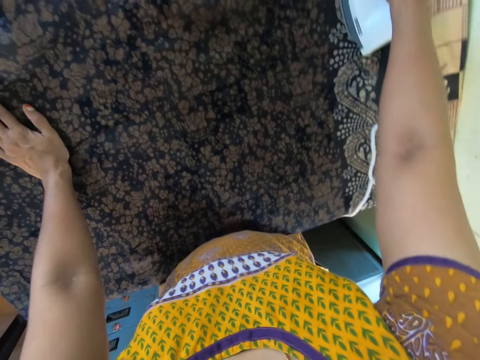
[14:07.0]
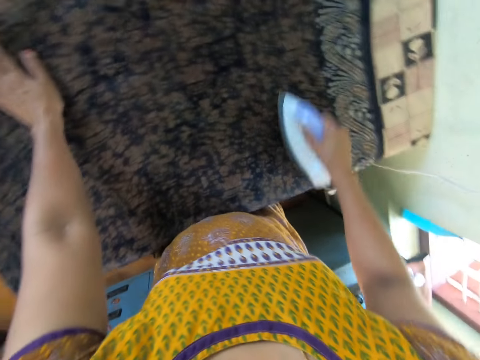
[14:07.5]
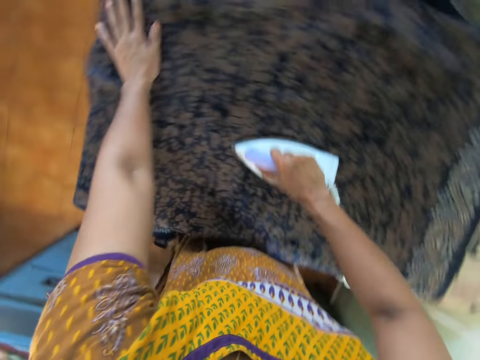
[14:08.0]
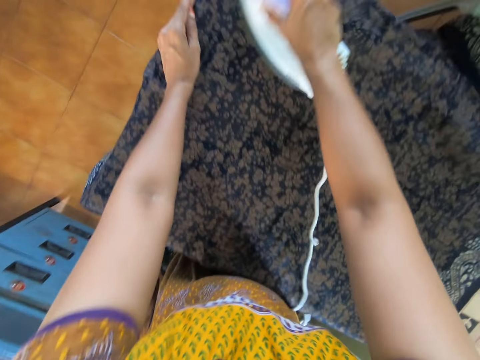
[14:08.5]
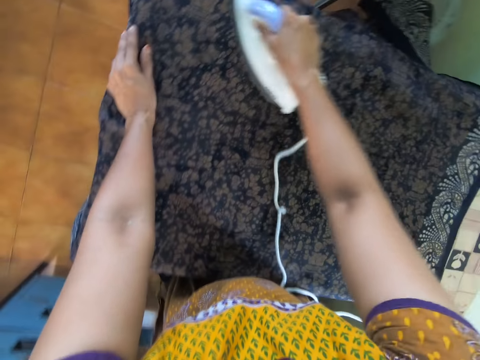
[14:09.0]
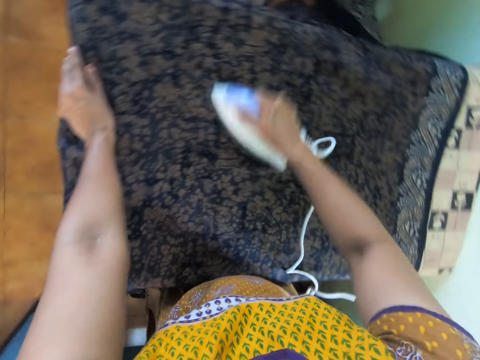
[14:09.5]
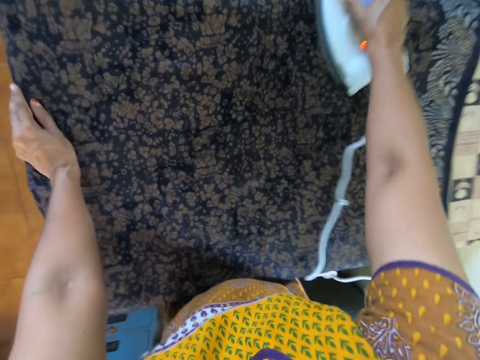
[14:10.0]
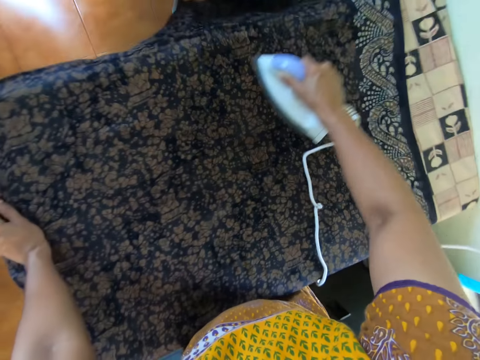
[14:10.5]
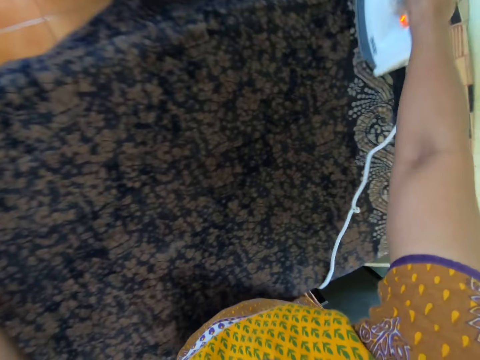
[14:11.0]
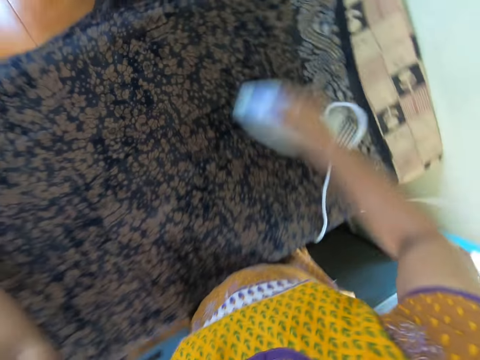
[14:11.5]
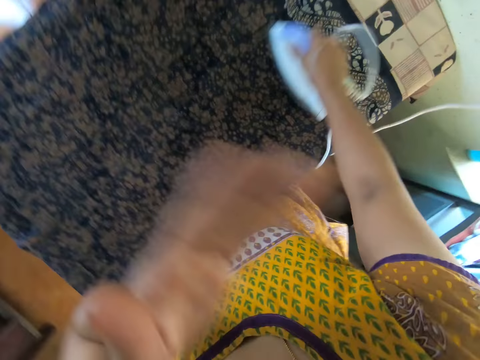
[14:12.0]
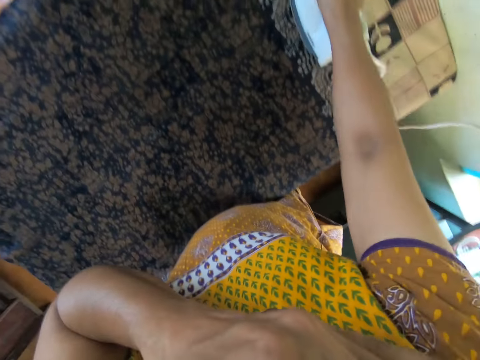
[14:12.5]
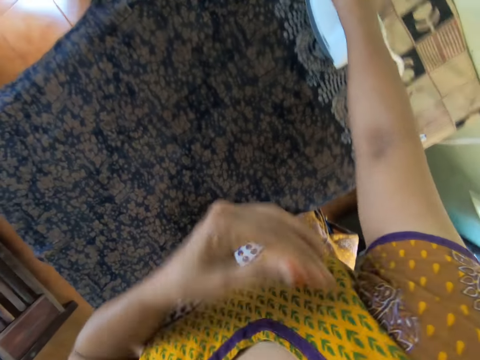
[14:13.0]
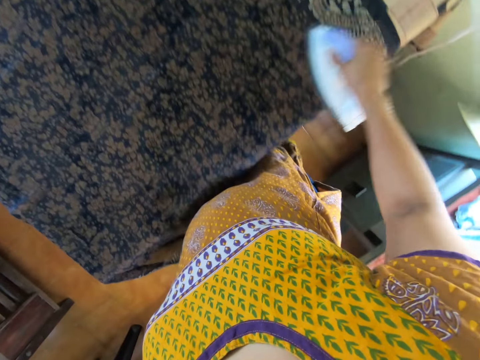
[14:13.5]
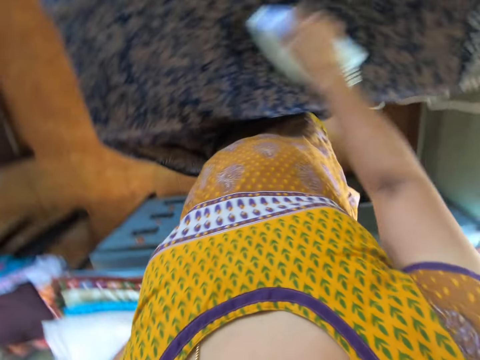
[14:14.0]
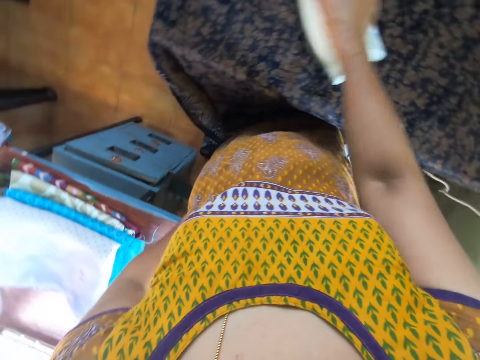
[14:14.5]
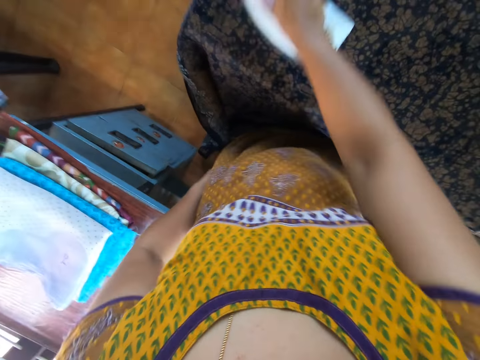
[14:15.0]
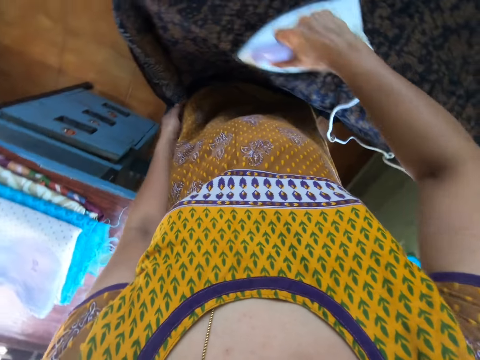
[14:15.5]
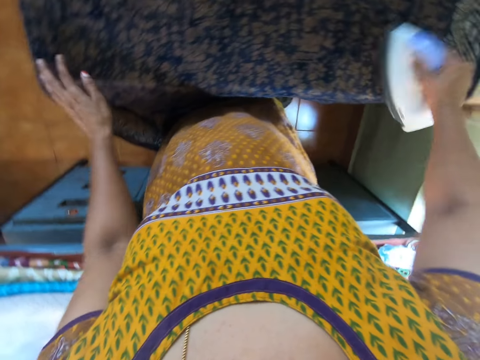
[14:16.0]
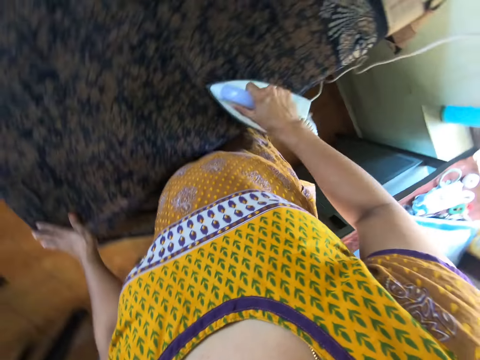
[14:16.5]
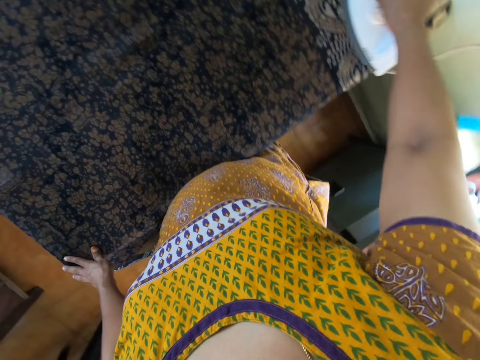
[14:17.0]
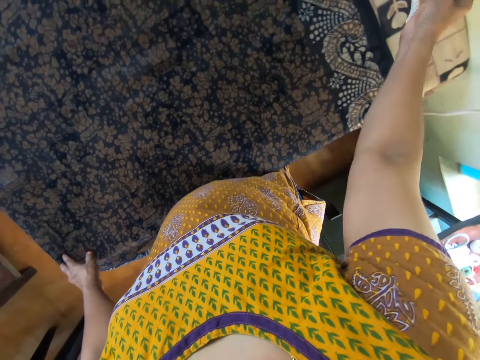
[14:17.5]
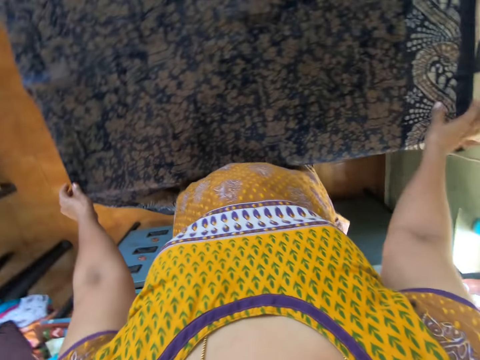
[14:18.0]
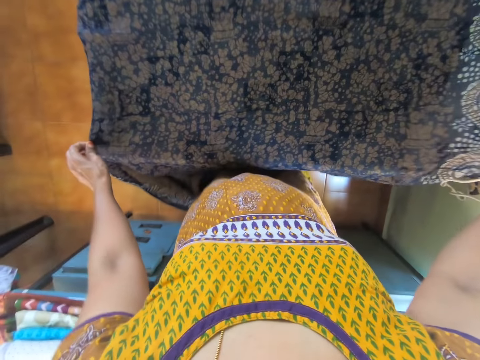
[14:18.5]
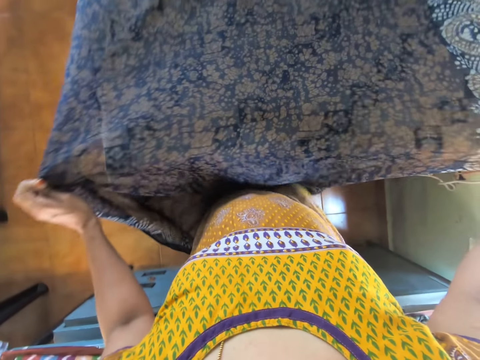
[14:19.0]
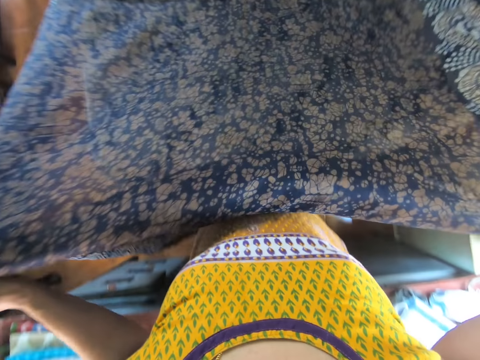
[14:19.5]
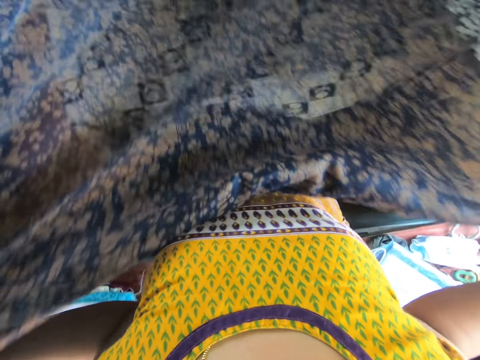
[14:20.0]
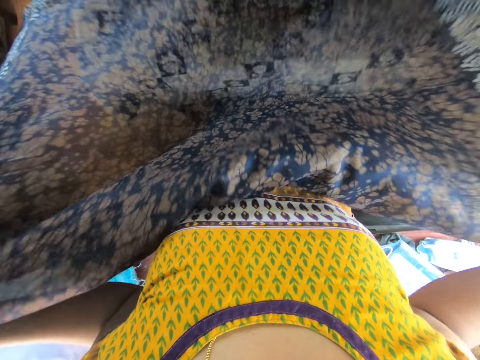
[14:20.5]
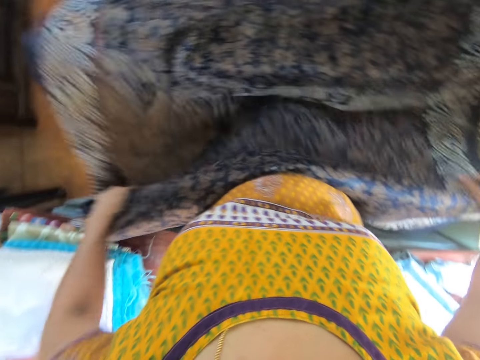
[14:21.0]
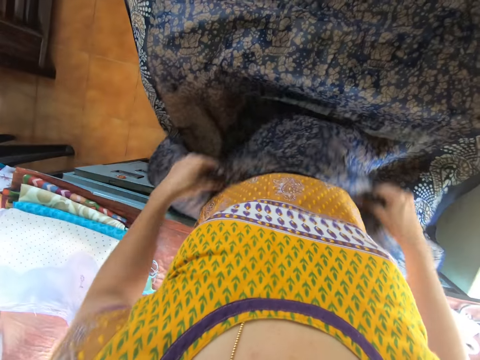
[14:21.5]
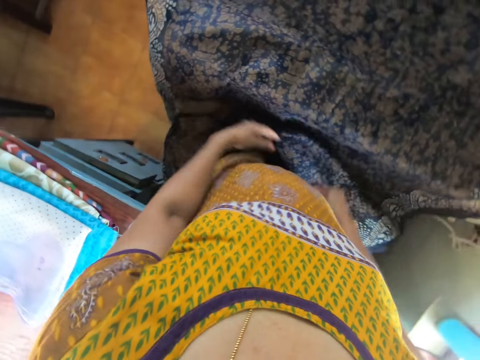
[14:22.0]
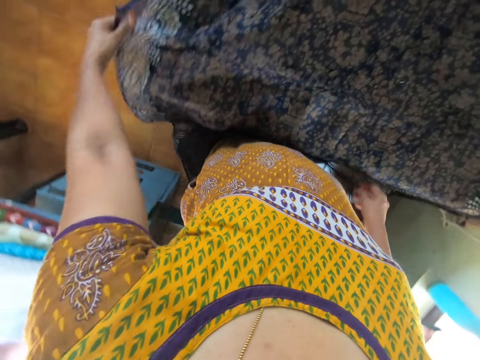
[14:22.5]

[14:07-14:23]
The camera wearer touches her face with her left hand. She irons the cloth and adjusts the hand. She places her left hand on the cloth on the table. She irons the cloth. She places the iron on the ironing table with her right hand. She adjusts the cloth on the table with both hands.

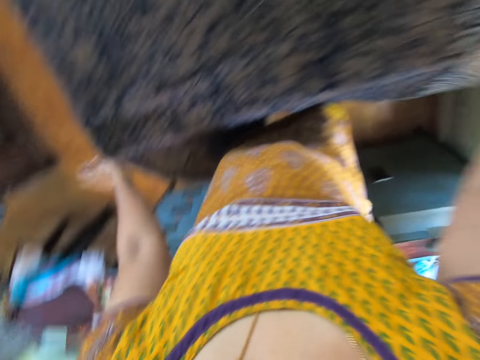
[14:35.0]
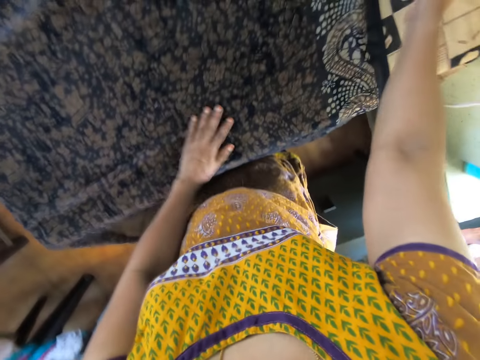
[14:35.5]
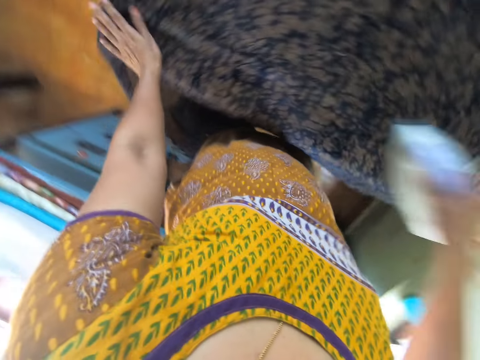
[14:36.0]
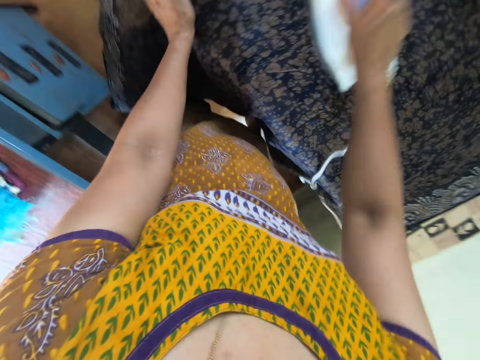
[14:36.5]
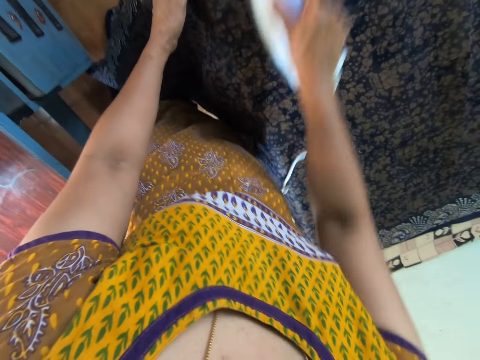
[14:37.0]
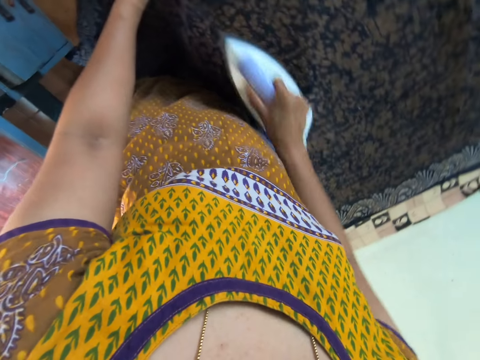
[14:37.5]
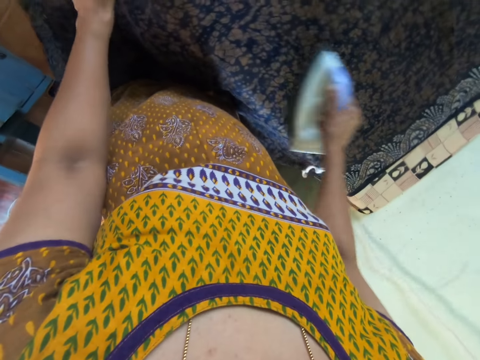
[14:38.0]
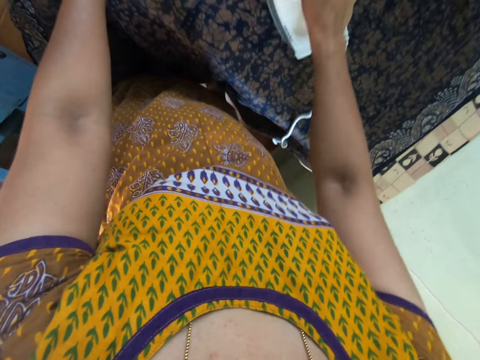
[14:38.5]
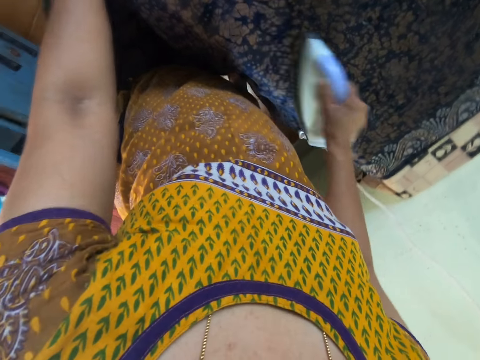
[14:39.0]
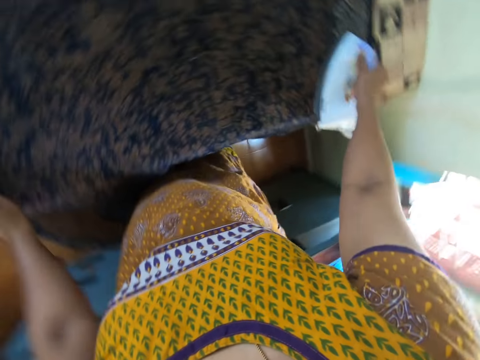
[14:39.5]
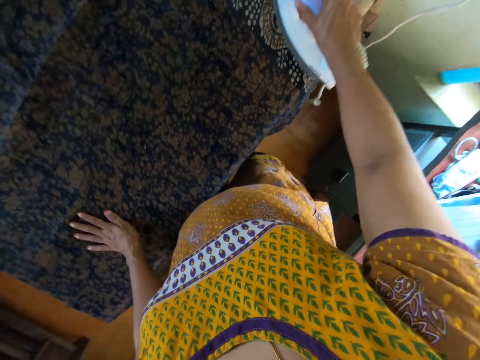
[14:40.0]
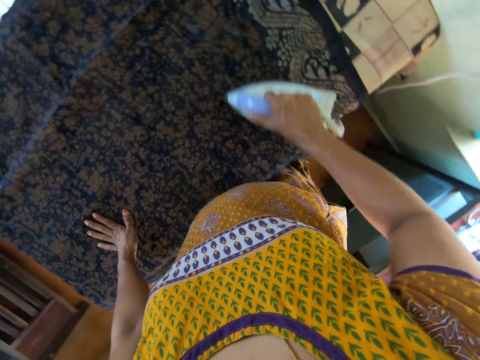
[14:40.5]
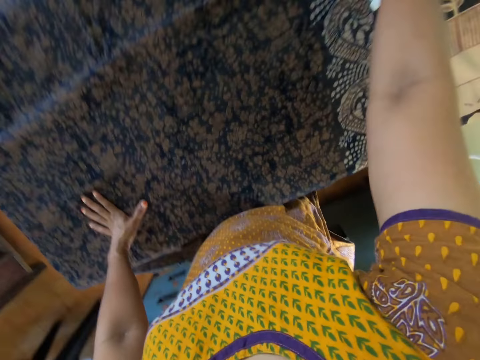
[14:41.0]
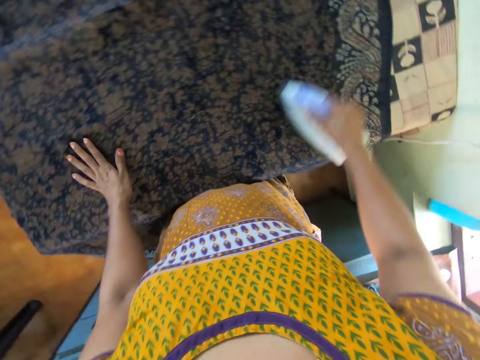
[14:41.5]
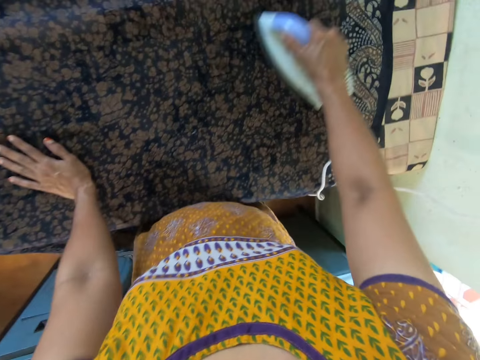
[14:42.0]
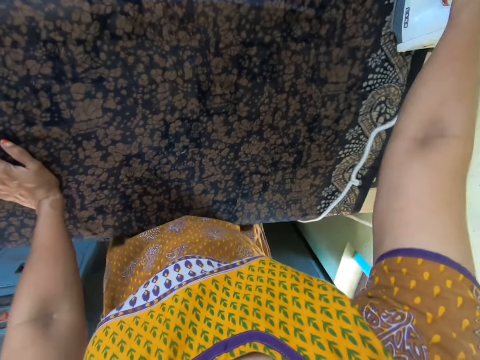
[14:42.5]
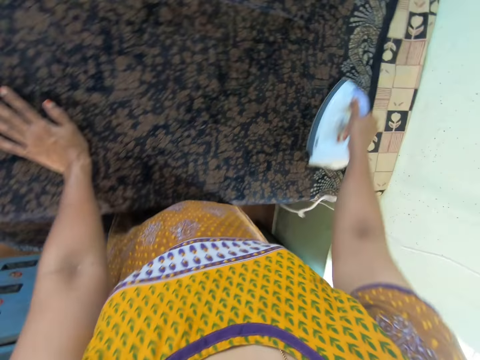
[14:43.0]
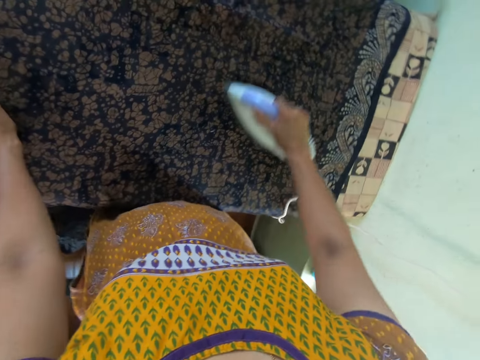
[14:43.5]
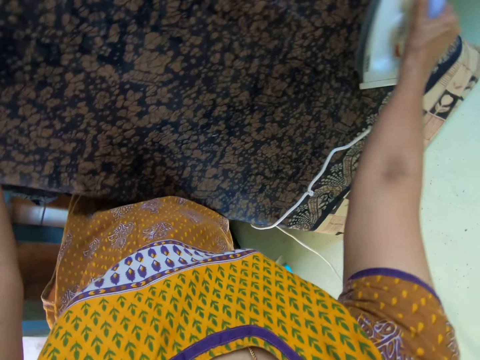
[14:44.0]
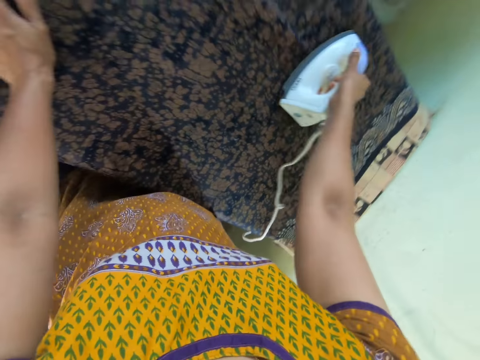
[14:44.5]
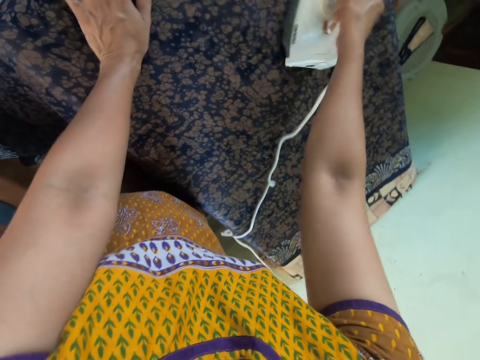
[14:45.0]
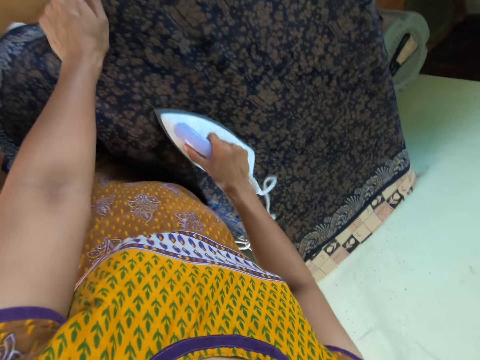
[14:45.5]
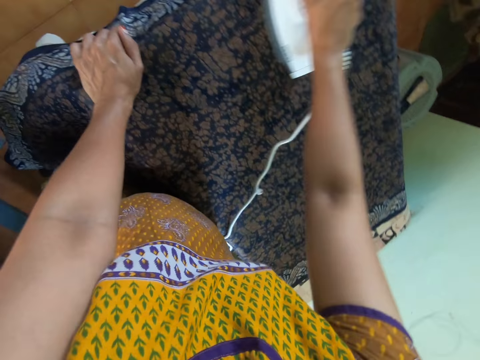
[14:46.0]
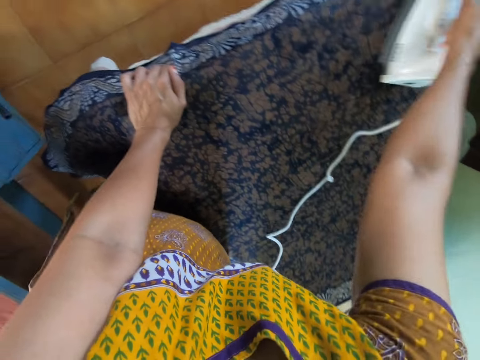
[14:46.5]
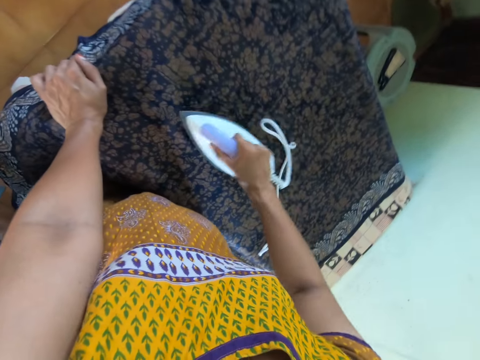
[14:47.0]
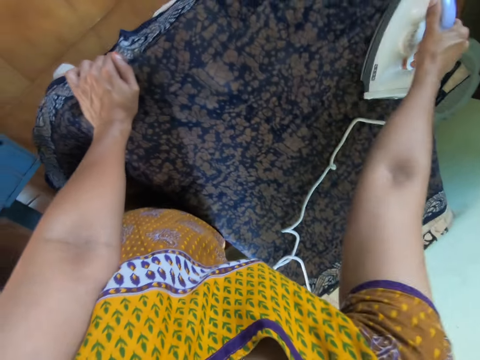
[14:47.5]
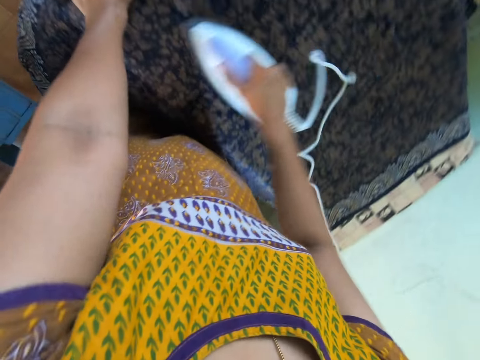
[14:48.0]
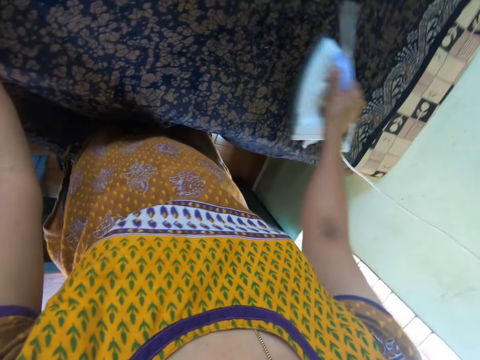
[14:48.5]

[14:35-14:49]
The camera wearer picks up the iron box. She irons the cloth on the table with the iron in her right hand.
